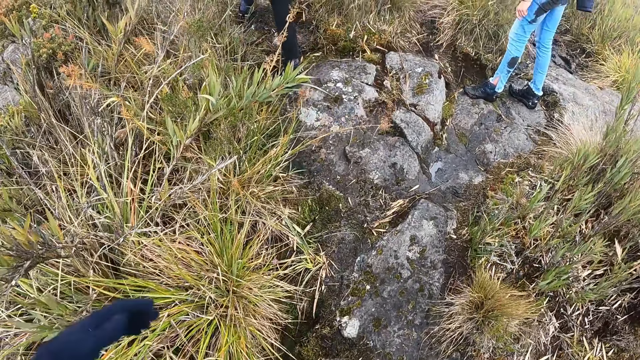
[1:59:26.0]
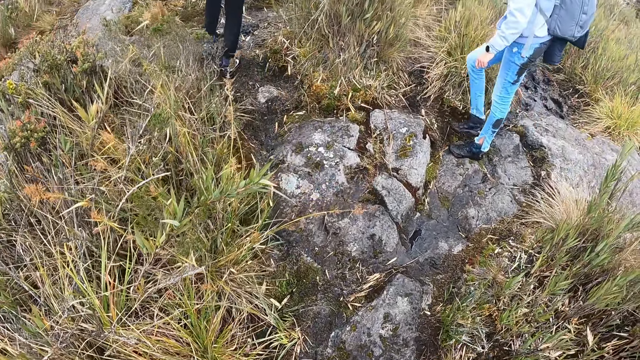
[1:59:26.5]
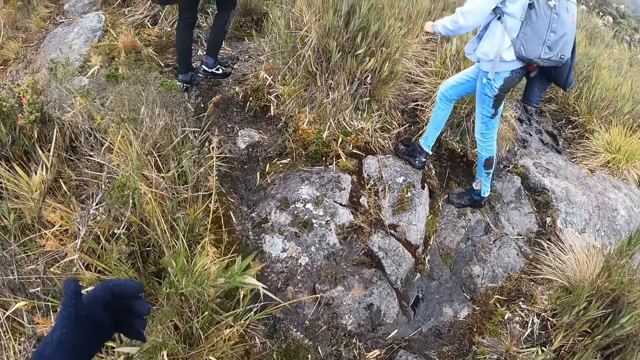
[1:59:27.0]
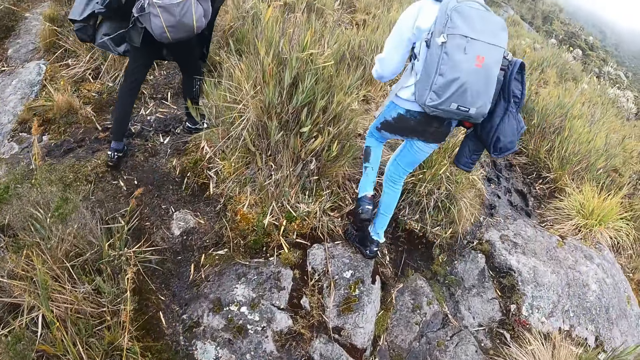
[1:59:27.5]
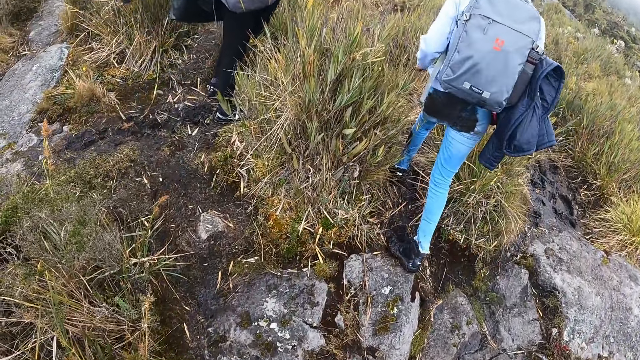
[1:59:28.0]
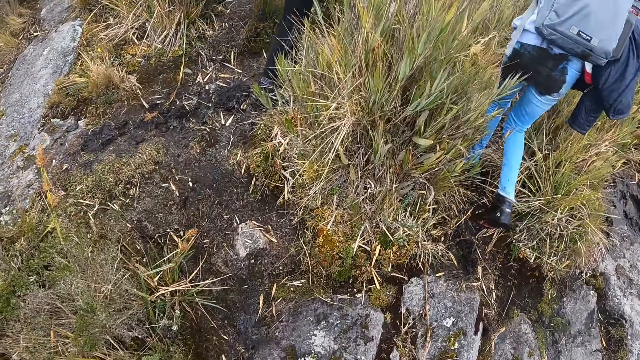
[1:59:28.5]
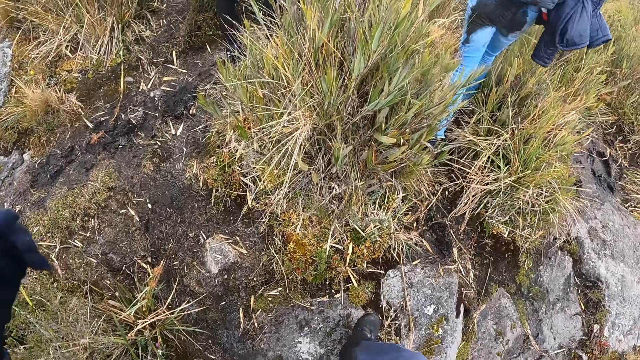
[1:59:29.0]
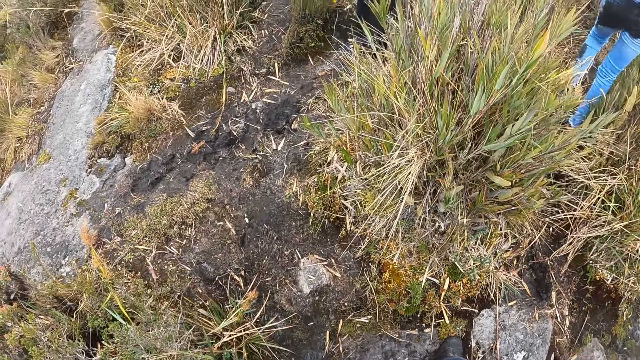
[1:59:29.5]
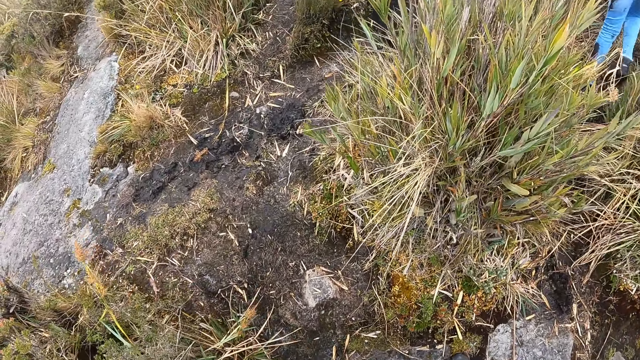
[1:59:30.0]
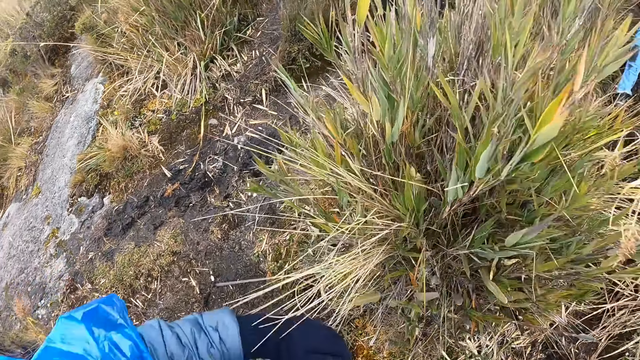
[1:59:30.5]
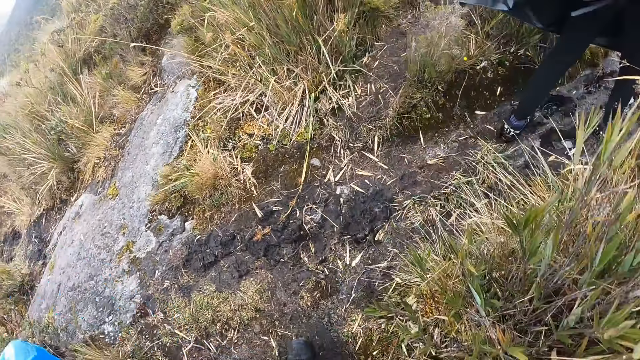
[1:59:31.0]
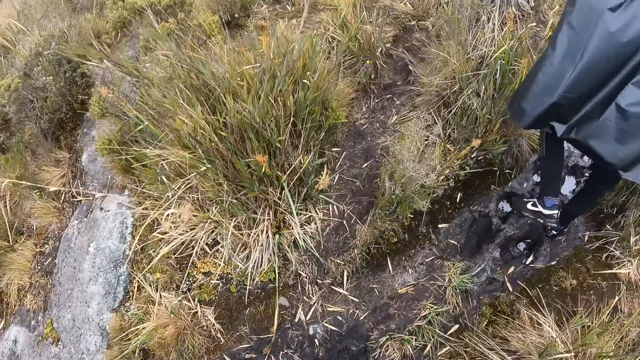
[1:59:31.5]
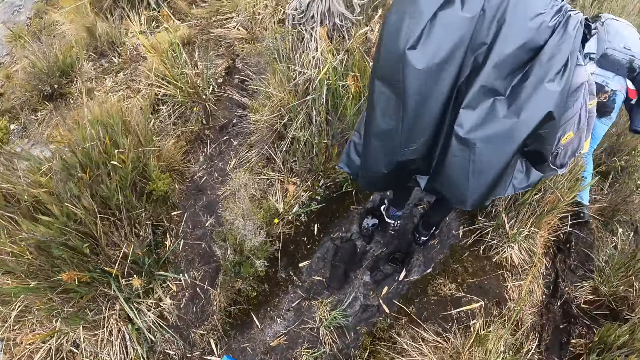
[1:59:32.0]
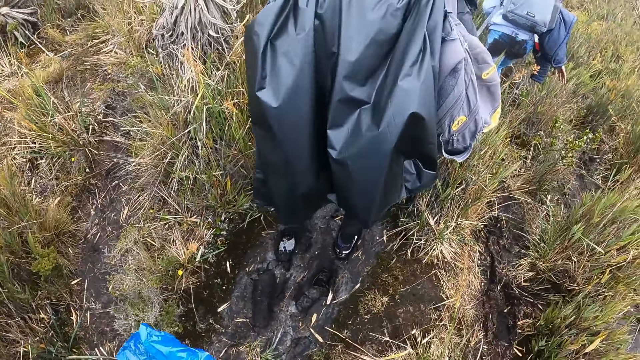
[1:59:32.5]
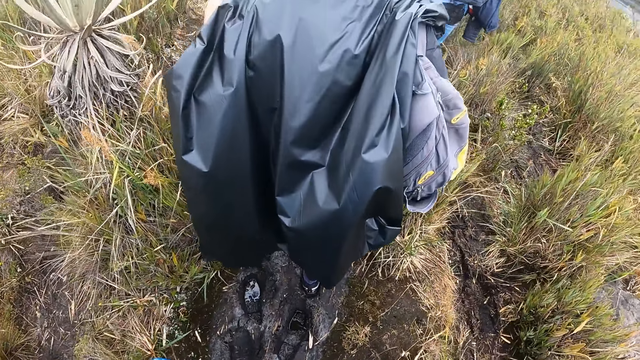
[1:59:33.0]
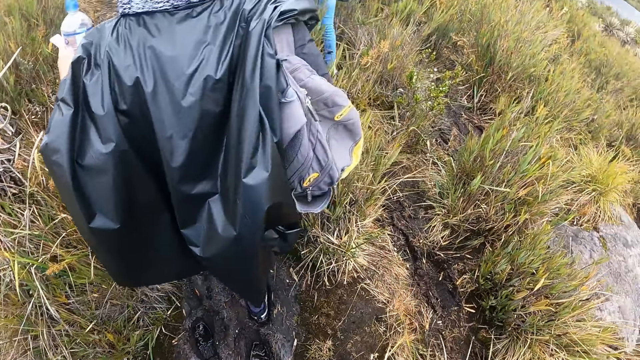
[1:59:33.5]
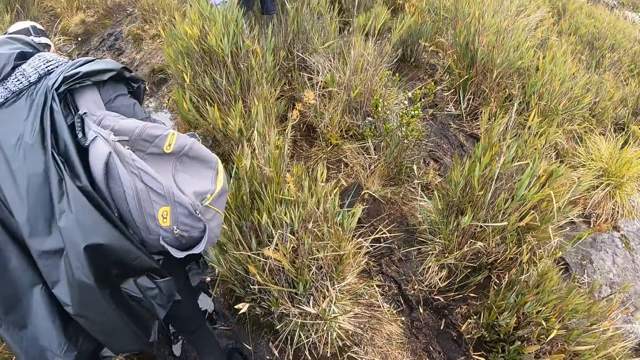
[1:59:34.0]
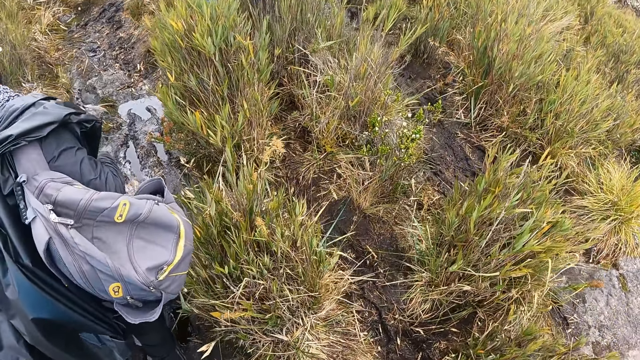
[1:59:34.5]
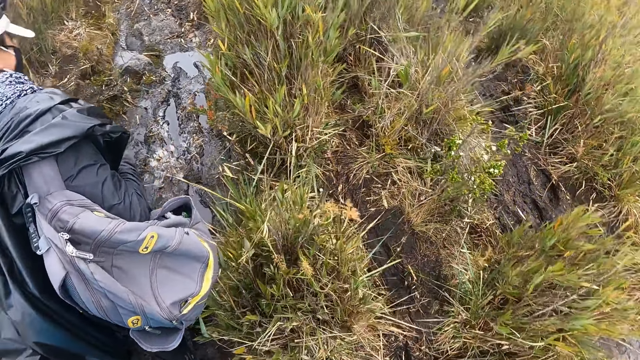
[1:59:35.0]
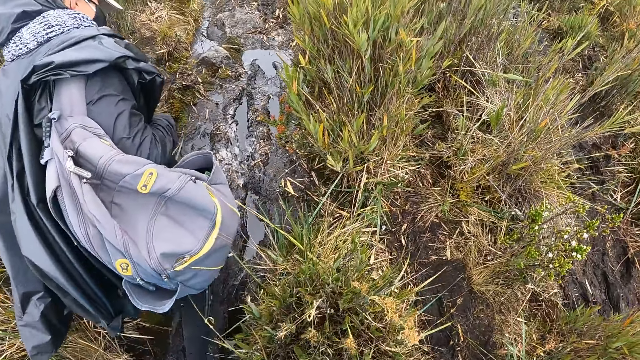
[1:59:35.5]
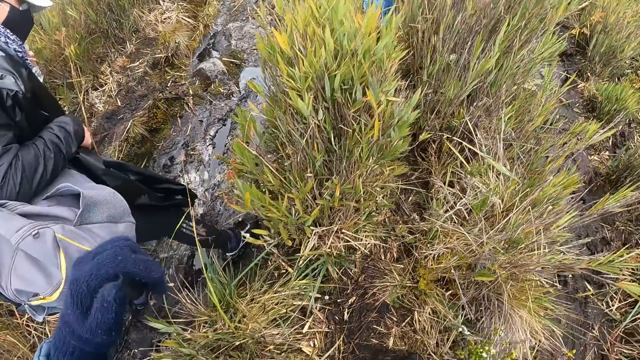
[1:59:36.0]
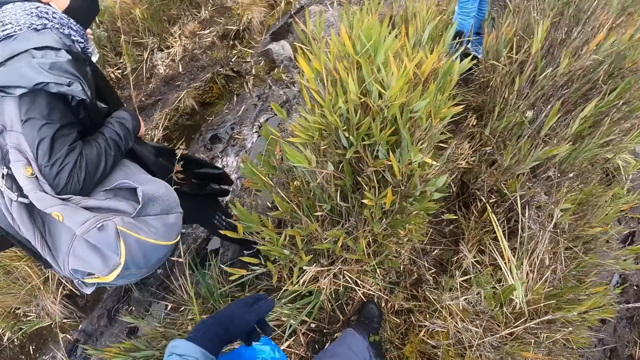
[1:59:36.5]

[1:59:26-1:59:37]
The camera wearer follows a lady.

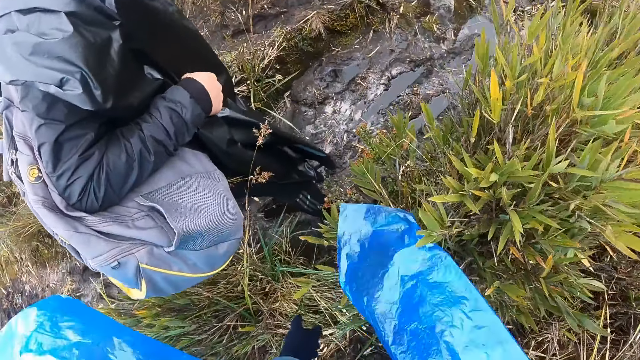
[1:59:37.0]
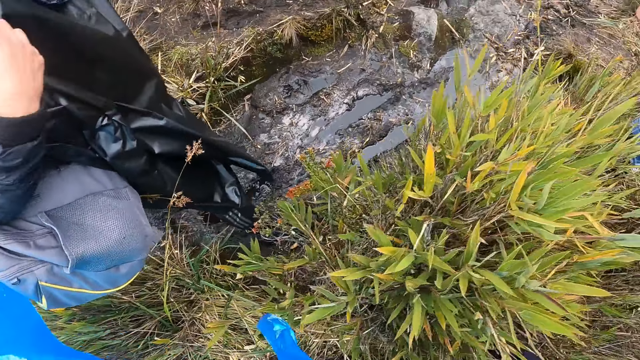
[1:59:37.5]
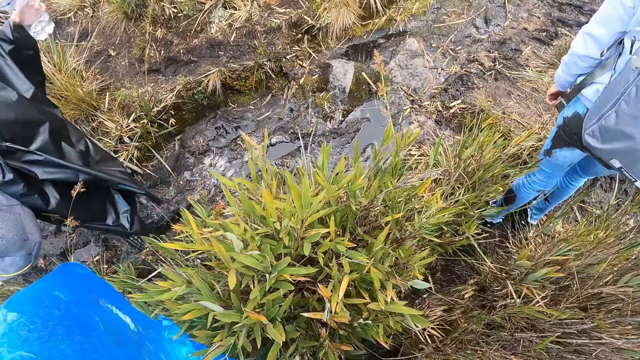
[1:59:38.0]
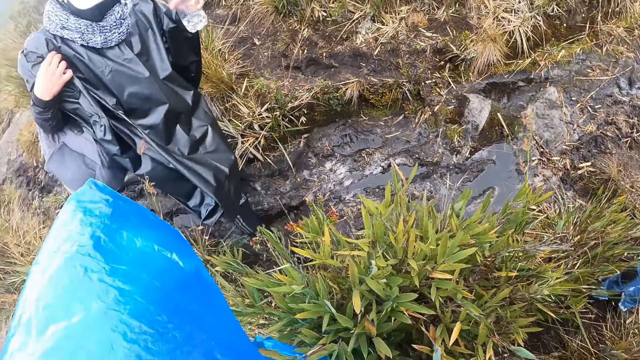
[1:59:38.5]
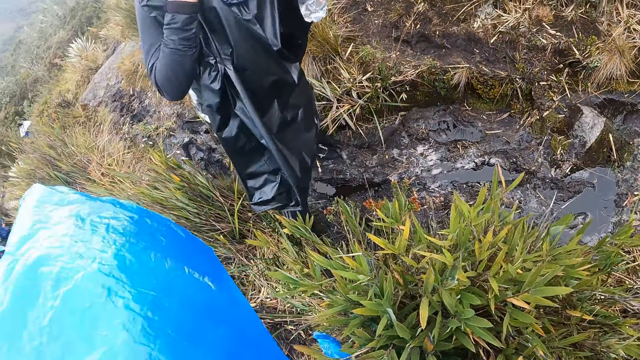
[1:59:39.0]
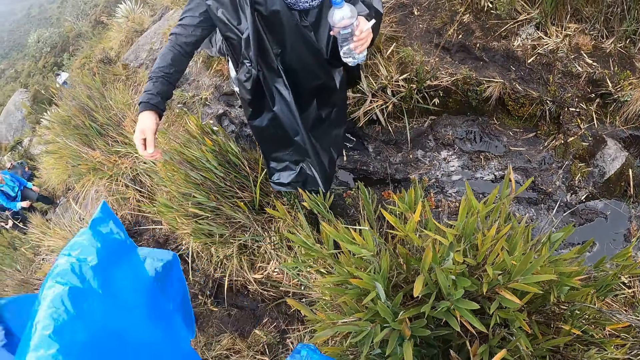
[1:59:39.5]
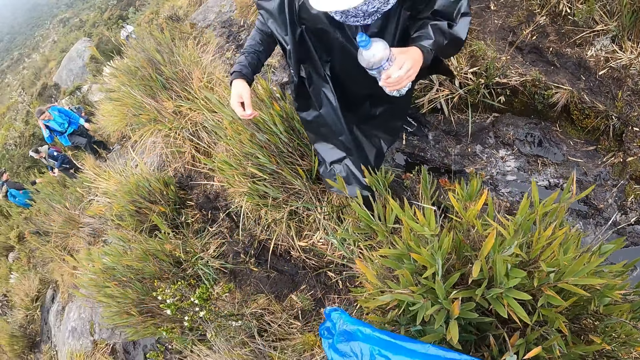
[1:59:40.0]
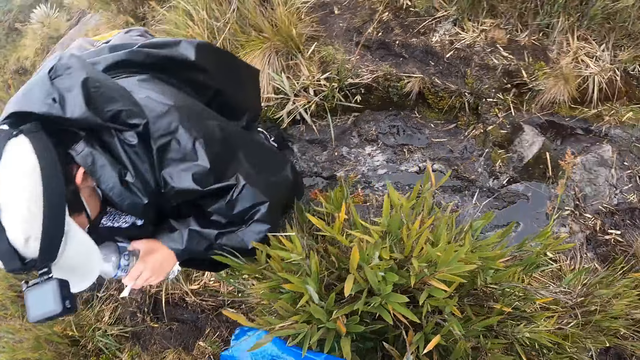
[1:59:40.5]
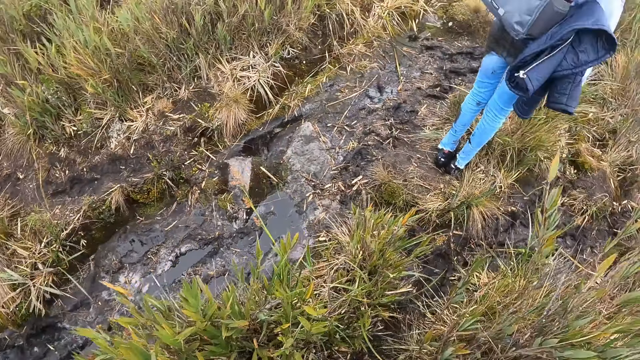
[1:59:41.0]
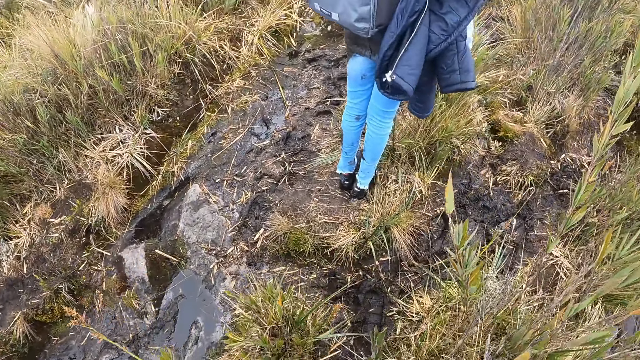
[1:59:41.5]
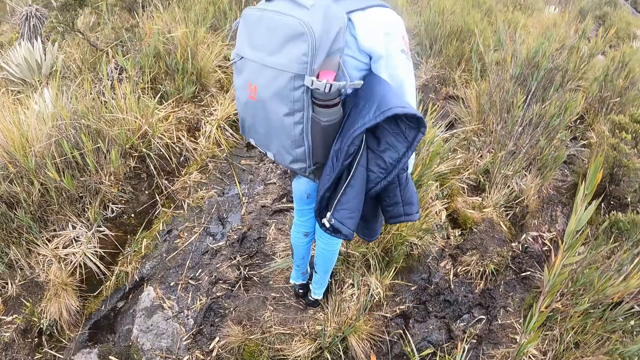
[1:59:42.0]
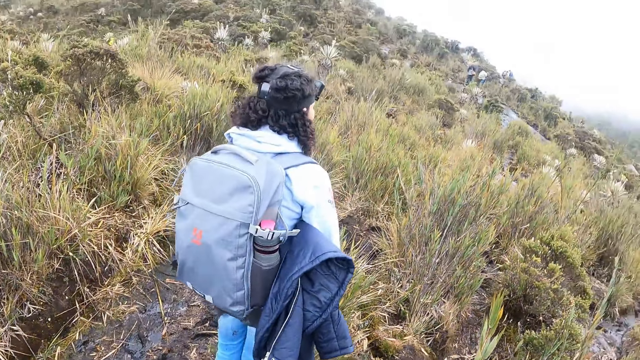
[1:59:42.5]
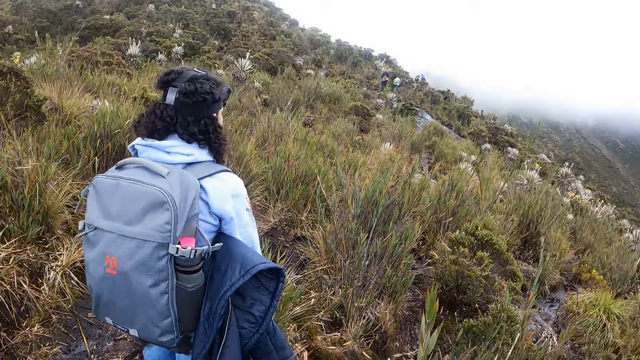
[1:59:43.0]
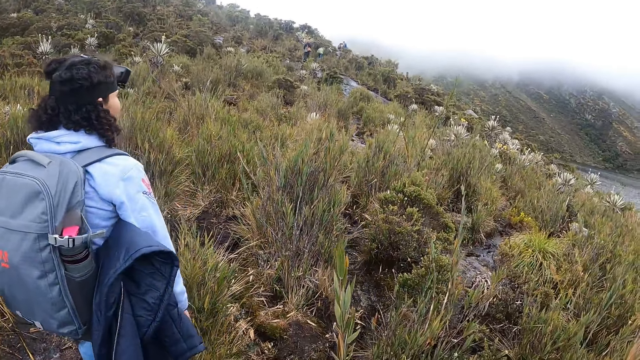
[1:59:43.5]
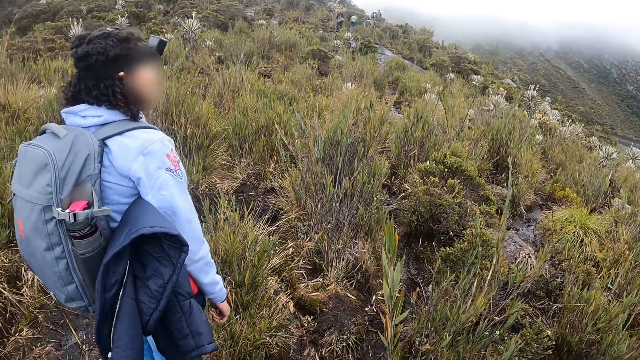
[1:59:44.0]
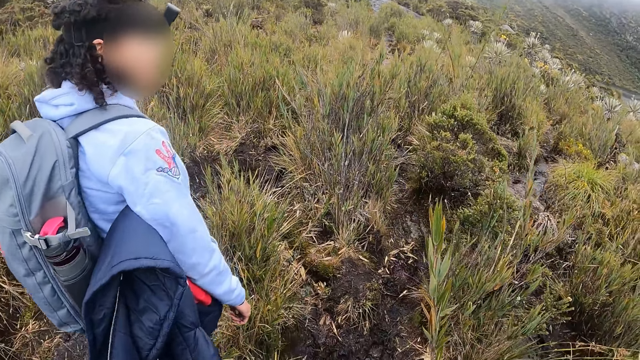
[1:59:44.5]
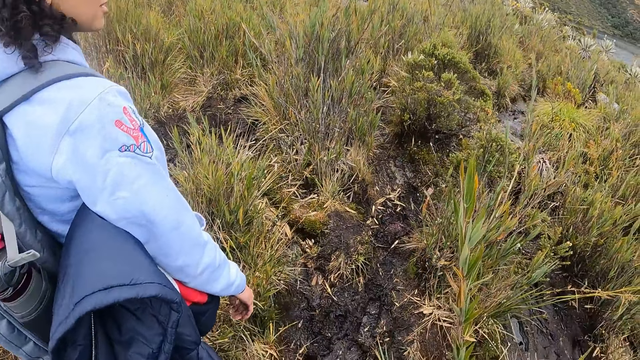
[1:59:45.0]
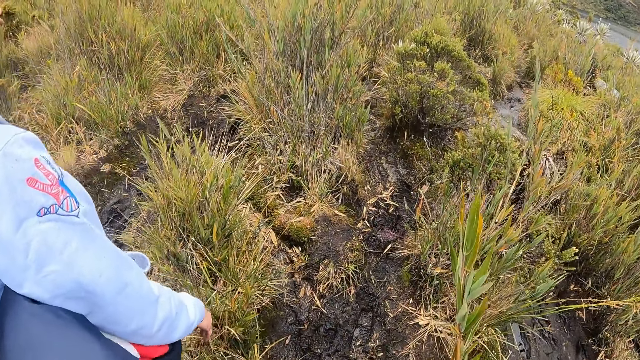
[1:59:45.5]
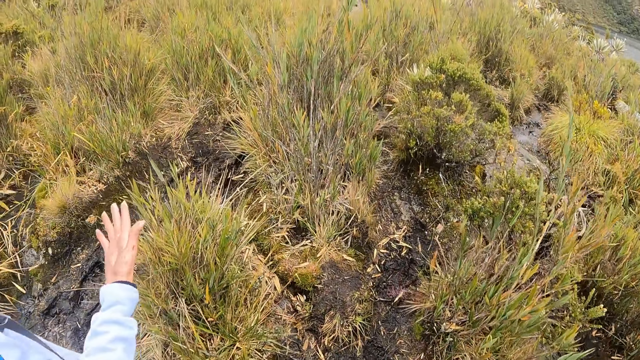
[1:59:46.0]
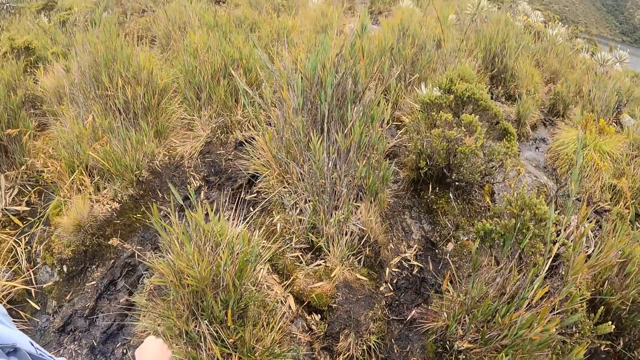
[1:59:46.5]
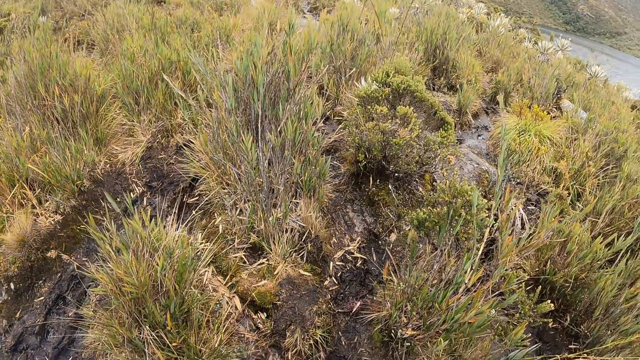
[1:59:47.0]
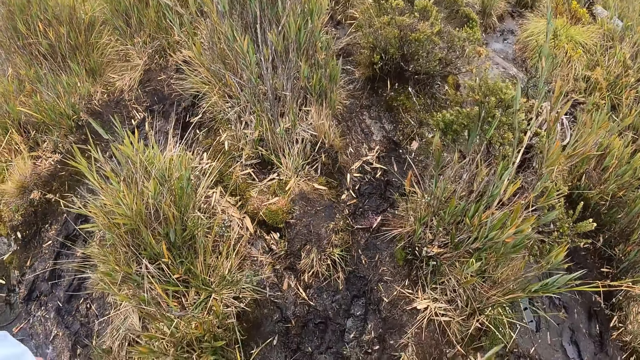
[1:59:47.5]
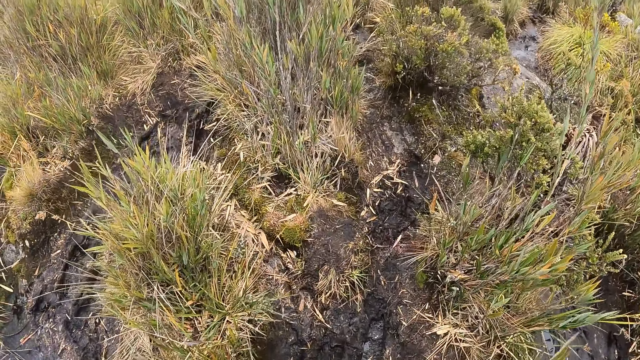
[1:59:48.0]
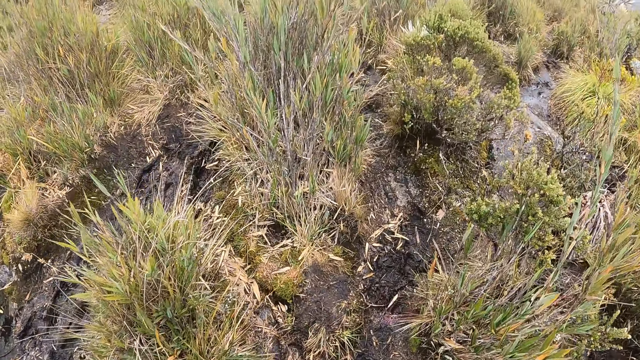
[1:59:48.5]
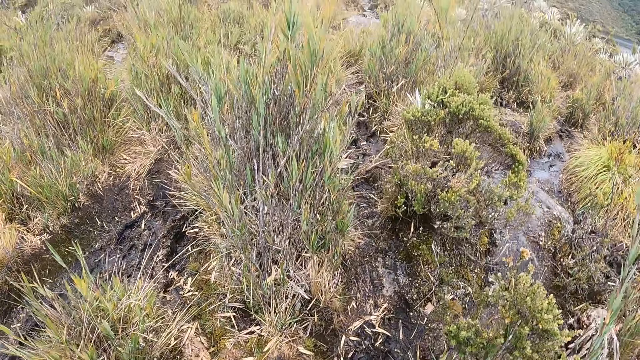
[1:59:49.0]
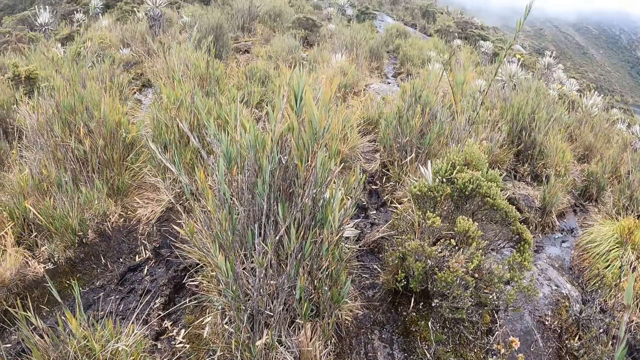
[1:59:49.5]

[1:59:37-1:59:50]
The camera wearer stares at a lady. They stare at another lady. They look around the field.
